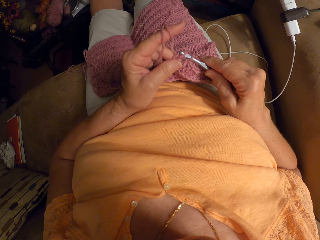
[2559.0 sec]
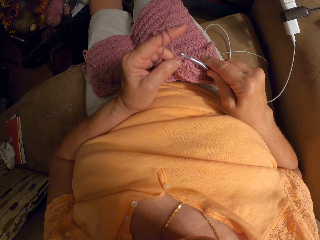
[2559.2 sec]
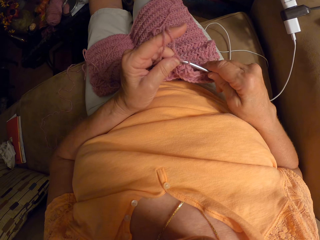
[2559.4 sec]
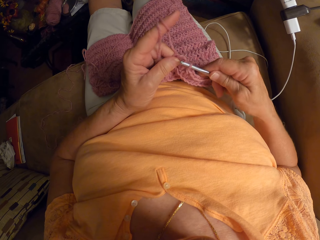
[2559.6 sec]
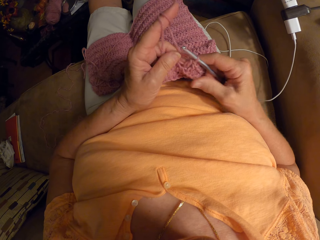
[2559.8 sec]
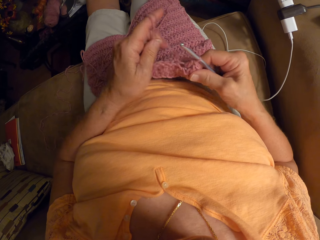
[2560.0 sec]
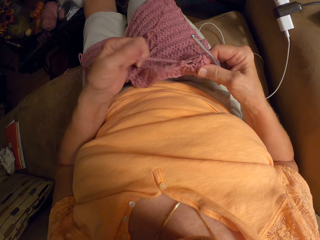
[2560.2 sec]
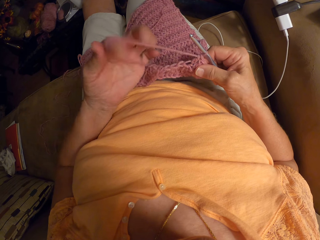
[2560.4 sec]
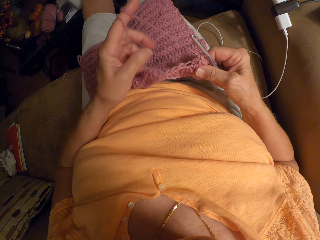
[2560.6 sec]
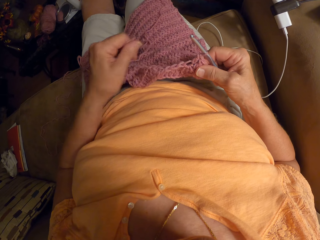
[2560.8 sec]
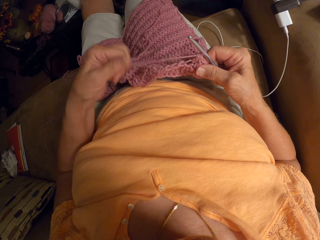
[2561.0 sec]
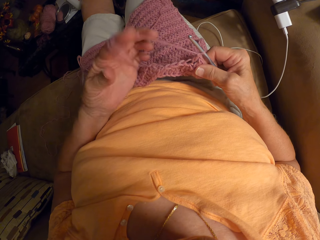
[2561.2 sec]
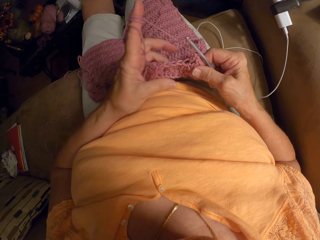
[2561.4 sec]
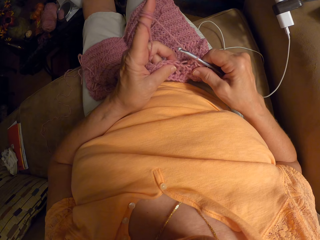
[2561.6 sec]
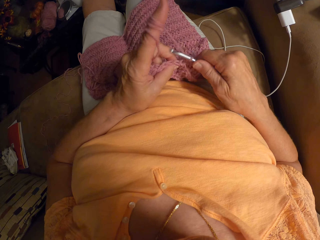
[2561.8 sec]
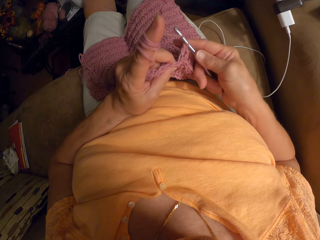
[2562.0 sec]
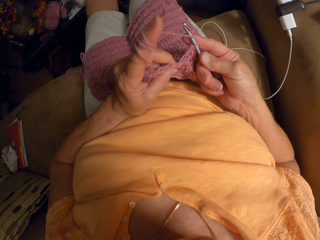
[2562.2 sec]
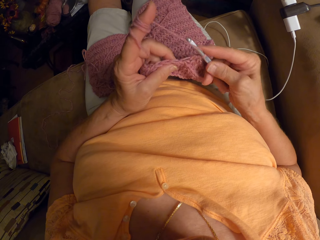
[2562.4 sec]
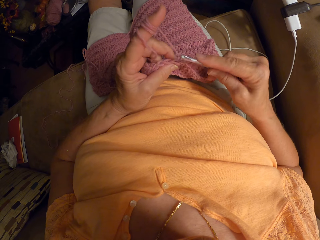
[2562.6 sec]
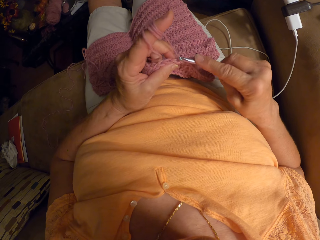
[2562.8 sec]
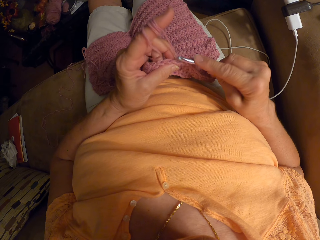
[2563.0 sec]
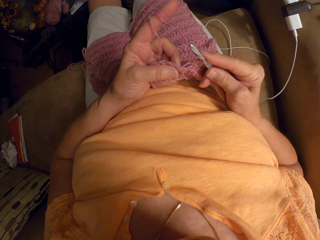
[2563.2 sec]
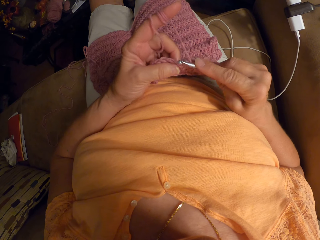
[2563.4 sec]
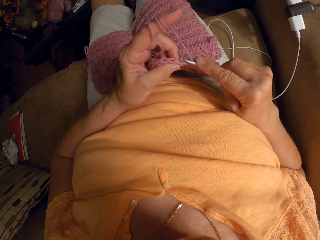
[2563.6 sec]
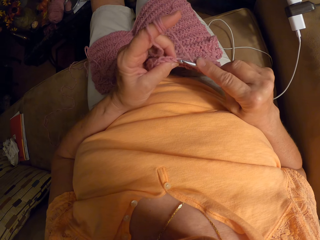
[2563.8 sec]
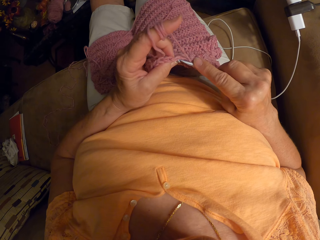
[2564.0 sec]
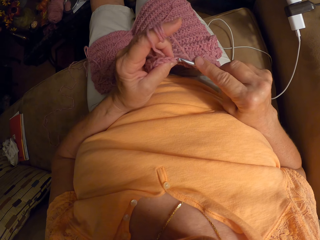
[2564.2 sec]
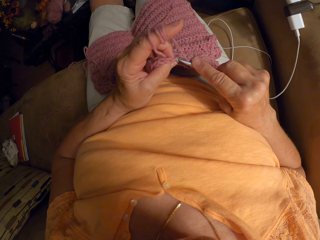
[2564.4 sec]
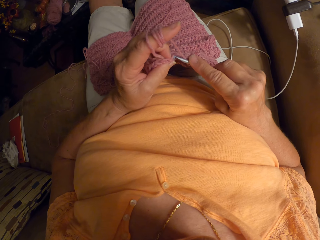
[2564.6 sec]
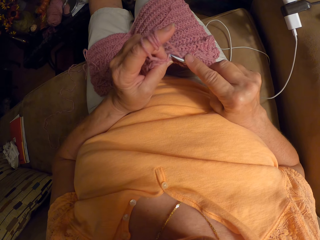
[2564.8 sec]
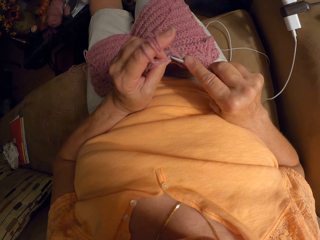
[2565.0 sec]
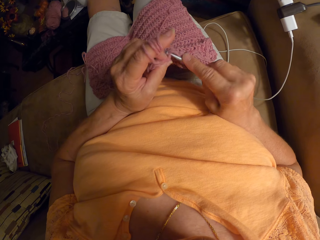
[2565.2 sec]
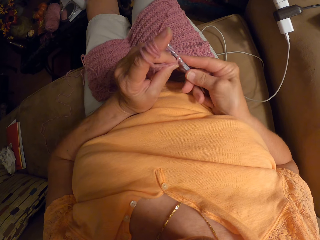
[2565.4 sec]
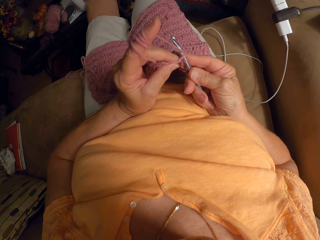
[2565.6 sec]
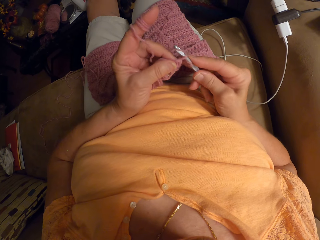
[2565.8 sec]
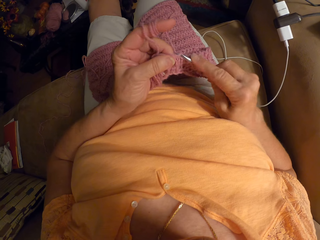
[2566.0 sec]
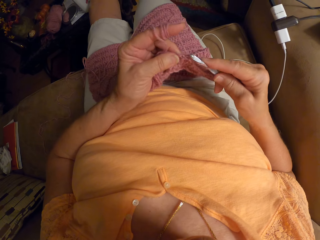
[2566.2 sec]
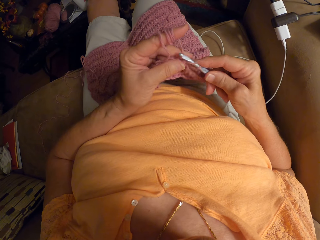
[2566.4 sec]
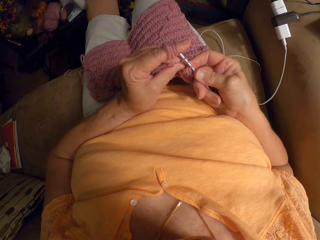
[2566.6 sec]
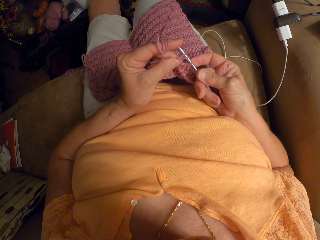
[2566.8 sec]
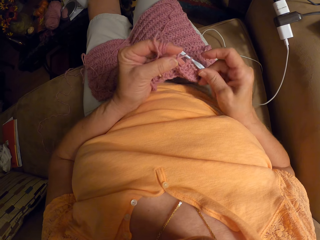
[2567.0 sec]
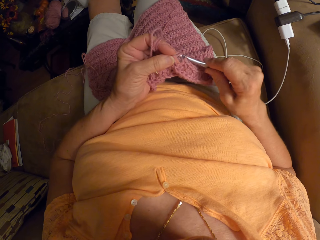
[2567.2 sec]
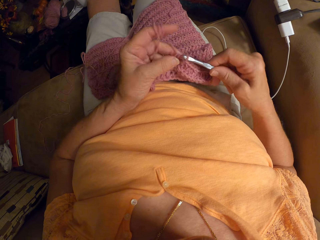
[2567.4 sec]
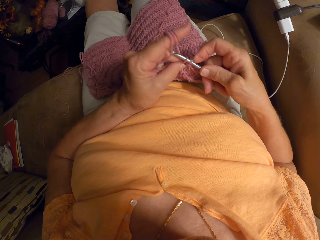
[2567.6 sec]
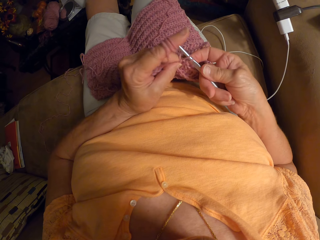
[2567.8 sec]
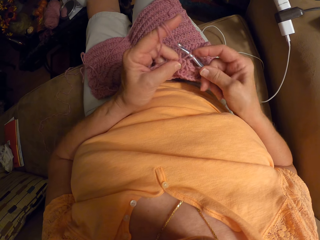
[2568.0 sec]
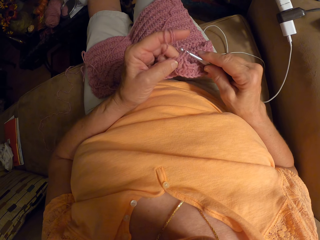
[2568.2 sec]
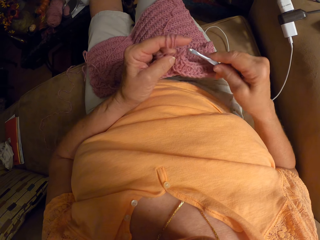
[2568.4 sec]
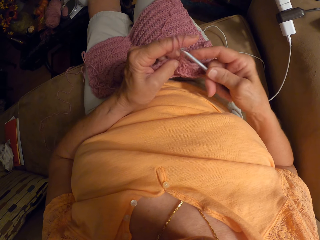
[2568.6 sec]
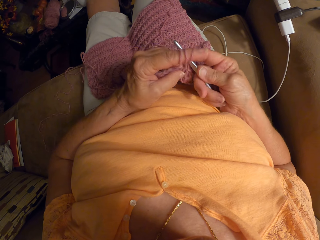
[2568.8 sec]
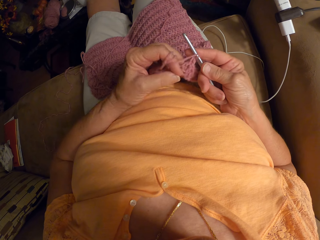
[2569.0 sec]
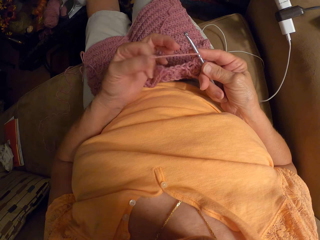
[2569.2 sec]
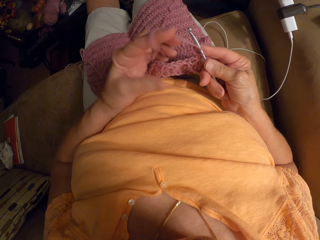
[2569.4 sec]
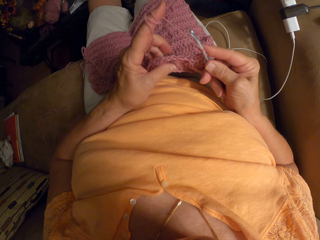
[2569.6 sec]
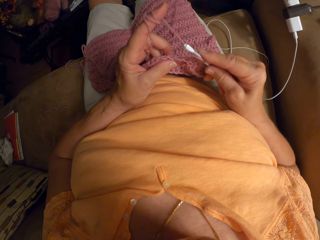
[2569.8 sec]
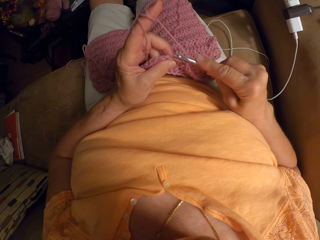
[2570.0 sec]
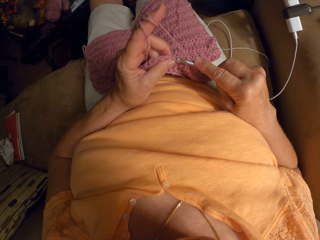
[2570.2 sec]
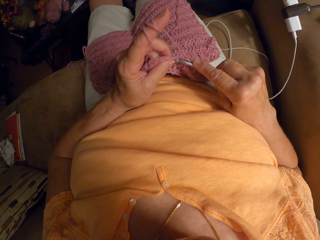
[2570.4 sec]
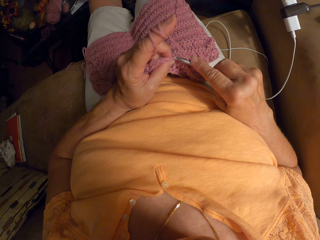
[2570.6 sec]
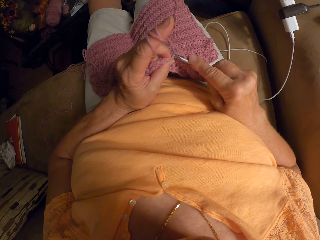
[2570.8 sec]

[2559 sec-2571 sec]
The camera wearer rolls the wool on the finger. They plait the cloth.

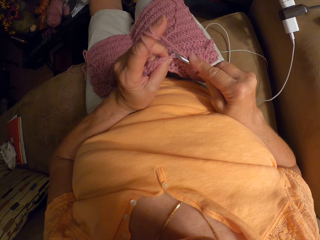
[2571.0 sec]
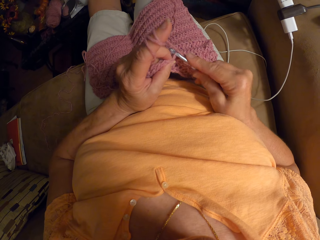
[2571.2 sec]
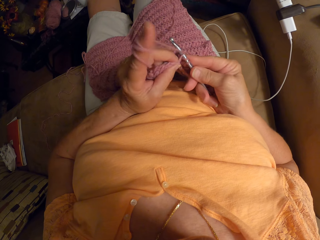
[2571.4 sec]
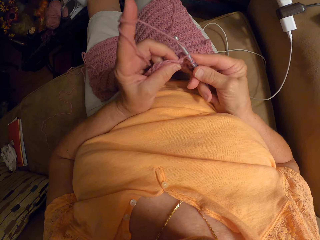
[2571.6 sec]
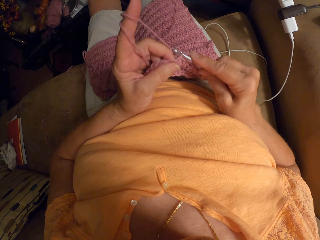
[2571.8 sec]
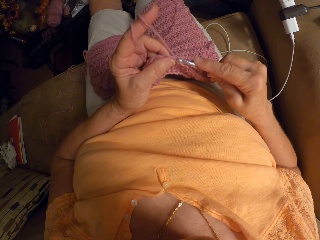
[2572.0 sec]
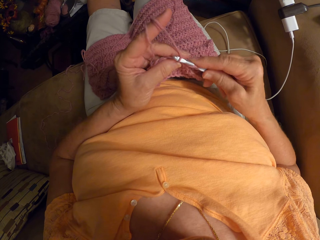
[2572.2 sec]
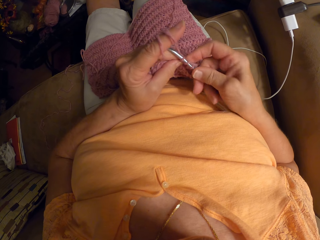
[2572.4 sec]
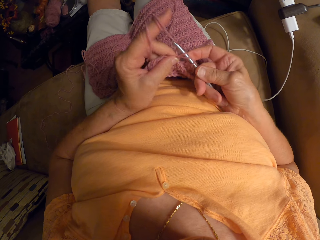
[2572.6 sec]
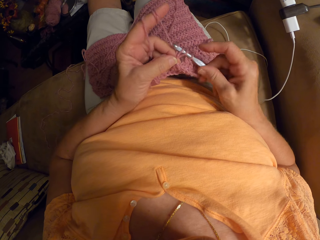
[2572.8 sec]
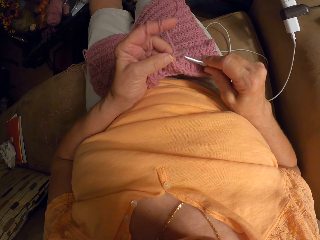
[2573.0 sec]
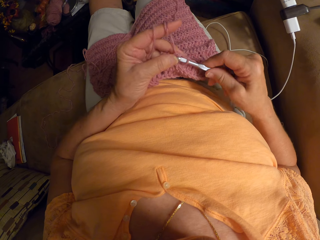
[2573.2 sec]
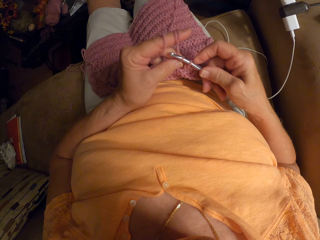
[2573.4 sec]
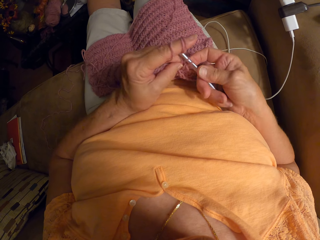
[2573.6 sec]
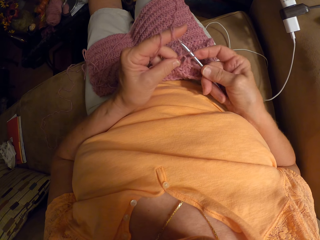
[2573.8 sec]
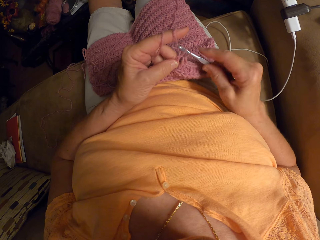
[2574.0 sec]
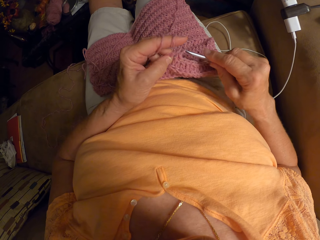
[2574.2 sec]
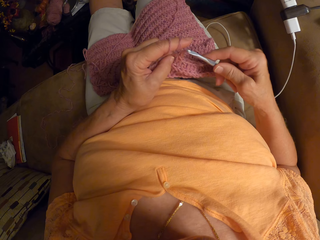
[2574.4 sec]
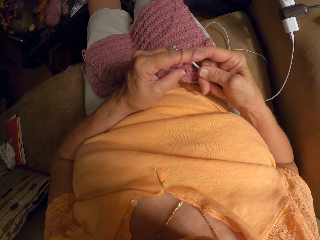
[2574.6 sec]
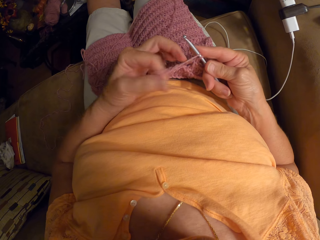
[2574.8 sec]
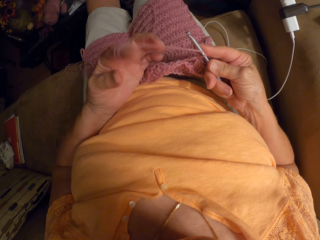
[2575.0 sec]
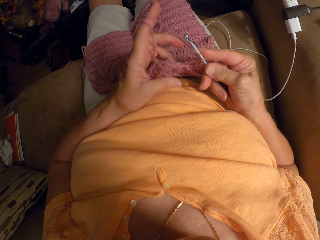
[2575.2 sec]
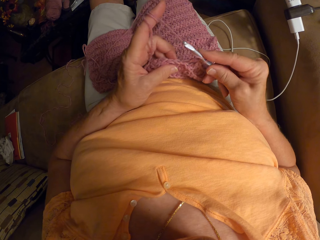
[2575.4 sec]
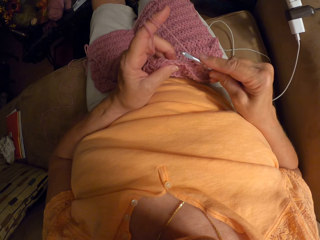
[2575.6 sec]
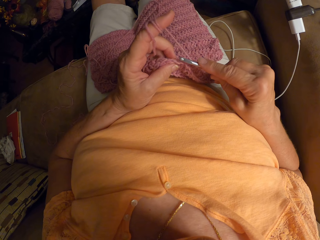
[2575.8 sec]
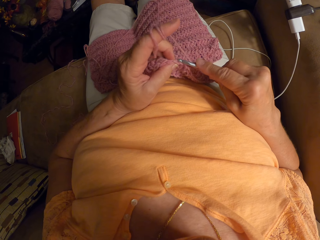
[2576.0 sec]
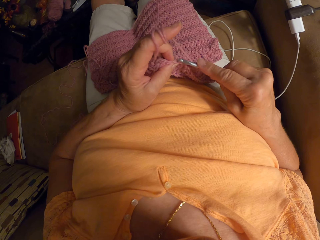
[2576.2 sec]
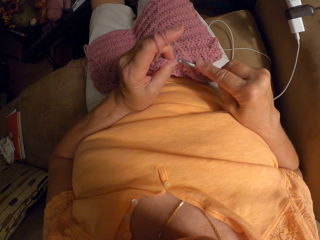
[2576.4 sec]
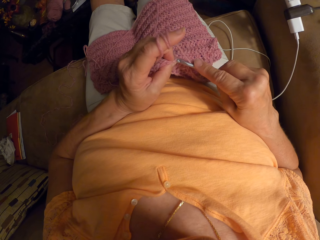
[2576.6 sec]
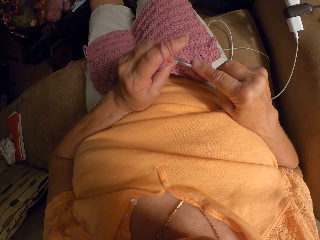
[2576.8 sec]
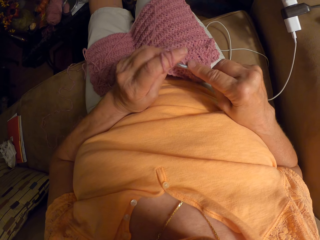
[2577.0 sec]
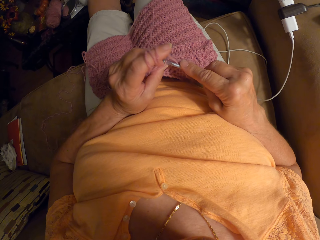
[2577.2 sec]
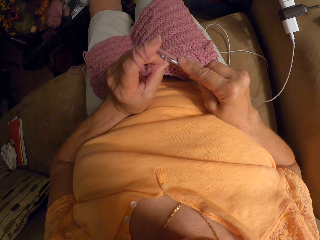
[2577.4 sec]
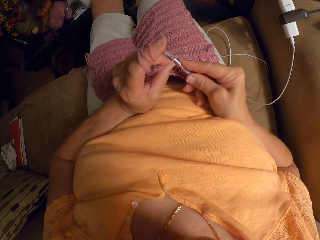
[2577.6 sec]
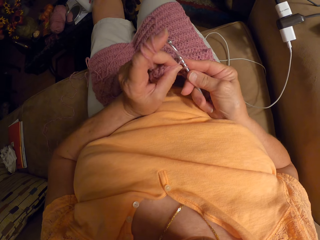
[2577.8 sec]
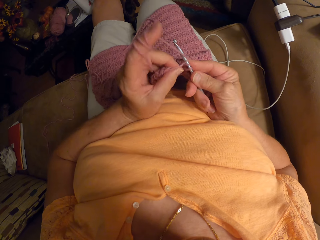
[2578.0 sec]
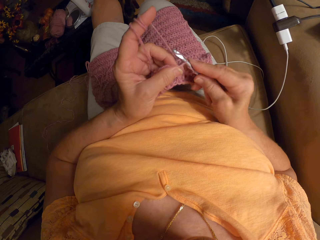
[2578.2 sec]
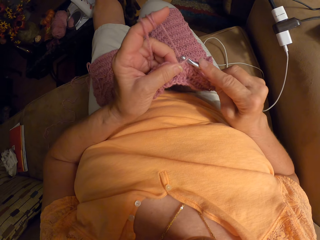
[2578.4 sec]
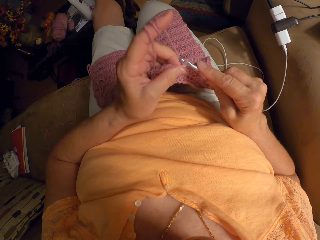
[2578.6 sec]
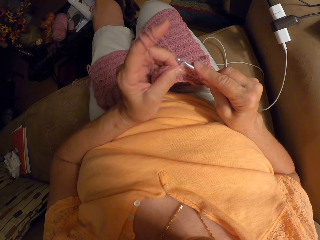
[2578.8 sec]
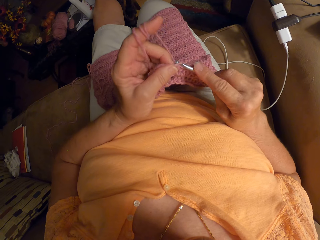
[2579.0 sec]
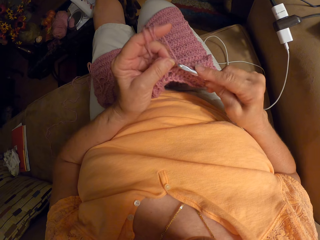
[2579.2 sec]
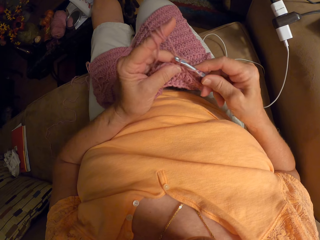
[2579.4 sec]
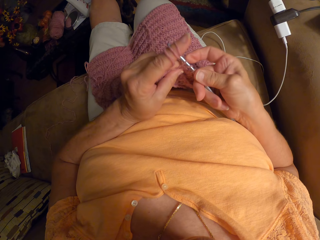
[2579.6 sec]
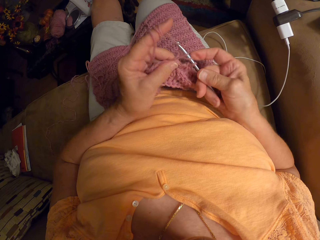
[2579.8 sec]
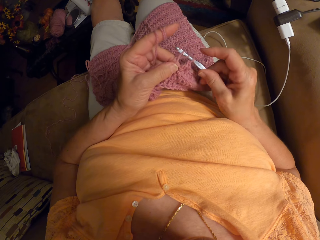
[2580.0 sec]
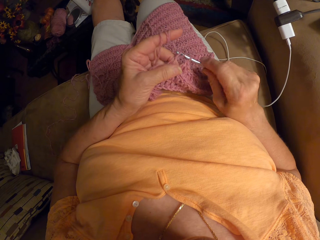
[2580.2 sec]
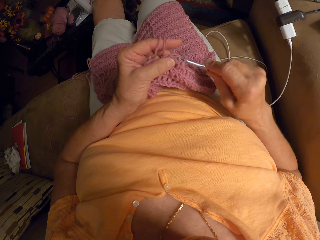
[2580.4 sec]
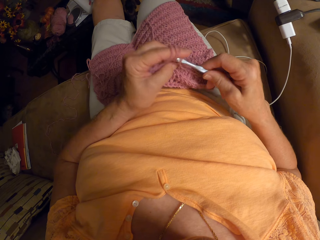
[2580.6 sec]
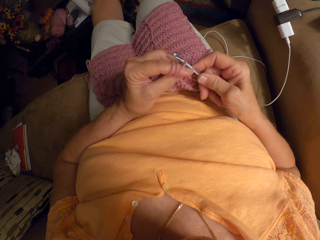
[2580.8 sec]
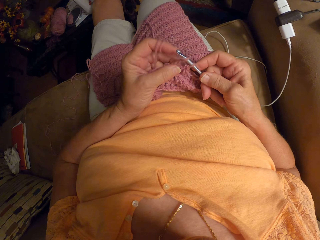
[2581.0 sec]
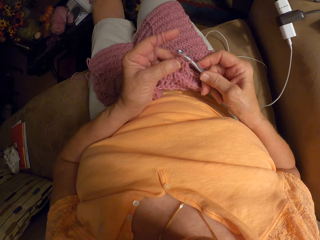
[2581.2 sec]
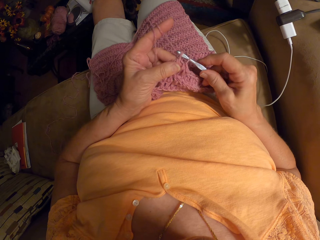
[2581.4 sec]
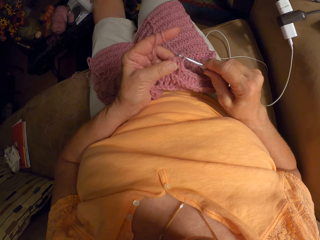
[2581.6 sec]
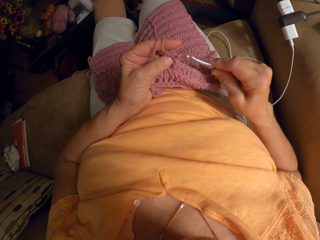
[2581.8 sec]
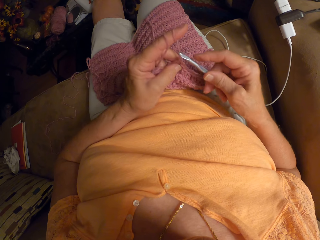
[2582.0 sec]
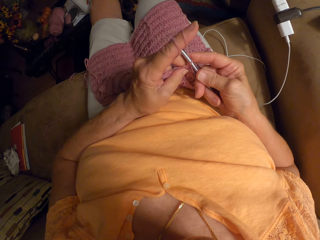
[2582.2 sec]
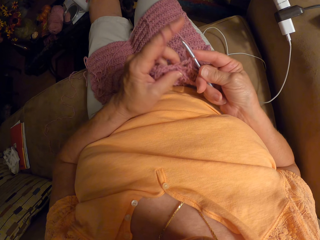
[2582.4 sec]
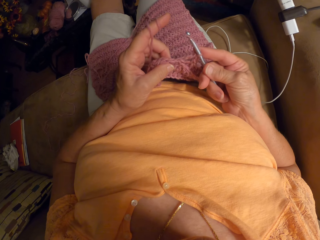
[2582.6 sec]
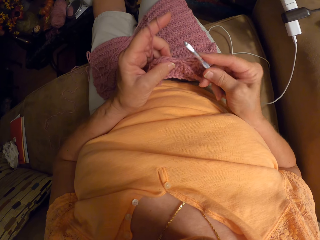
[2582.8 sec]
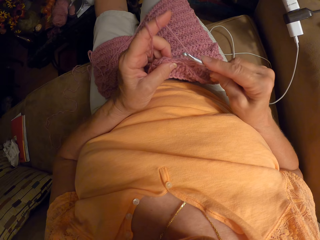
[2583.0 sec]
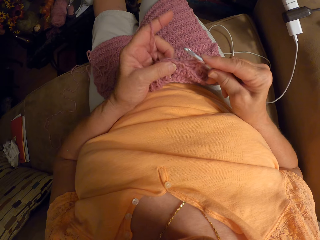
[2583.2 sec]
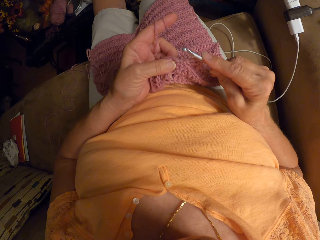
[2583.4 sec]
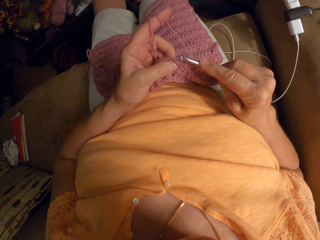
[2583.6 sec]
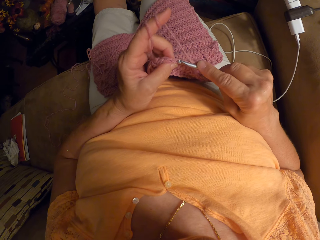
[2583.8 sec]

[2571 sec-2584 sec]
The camera wearer pulls the wool with a finger. They hold the cloth. They plait the cloth.
